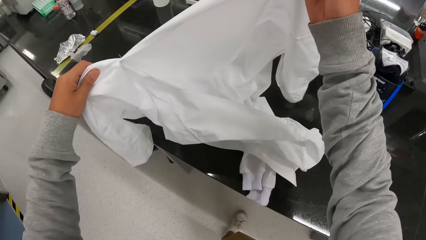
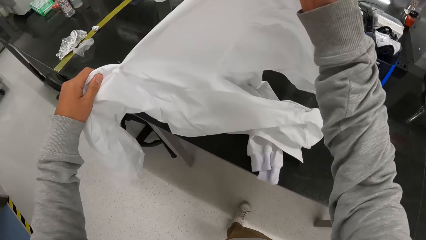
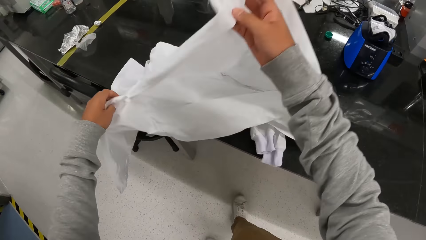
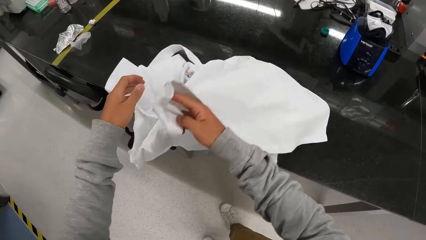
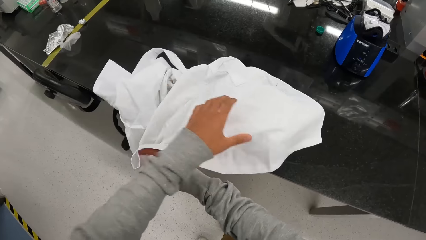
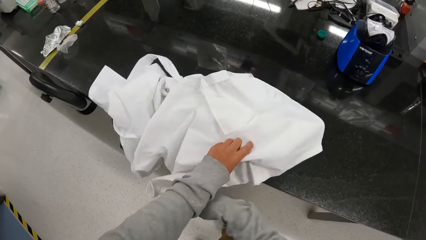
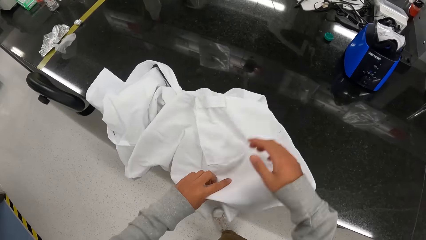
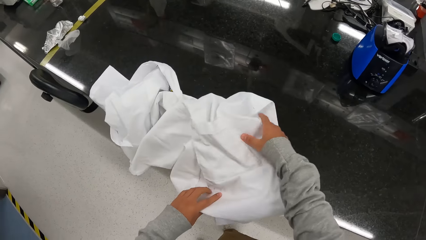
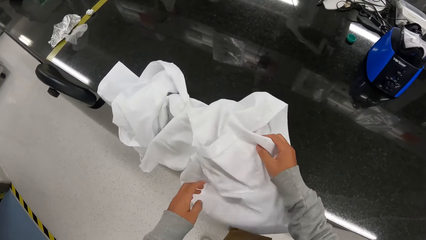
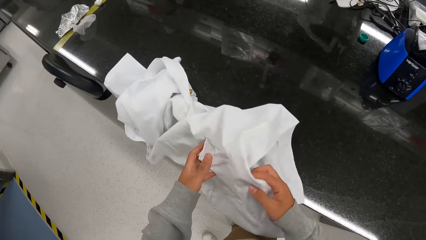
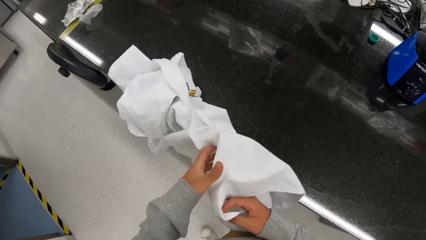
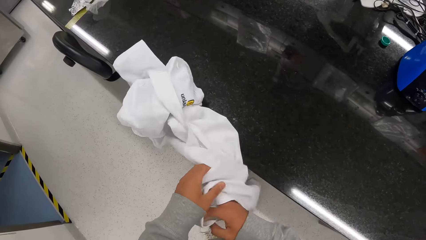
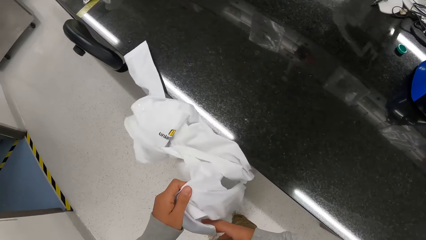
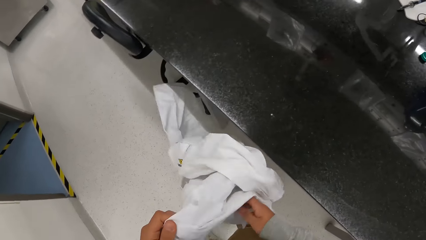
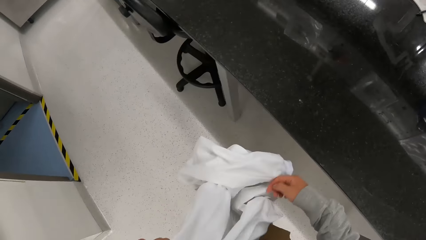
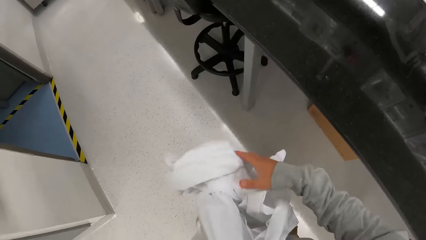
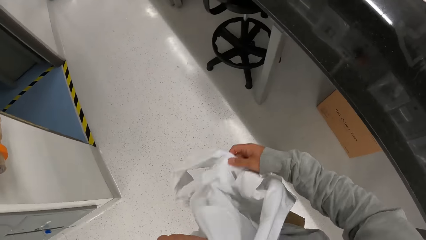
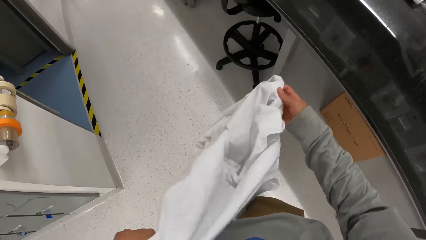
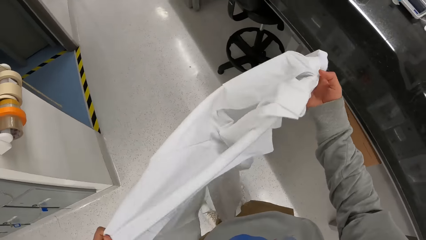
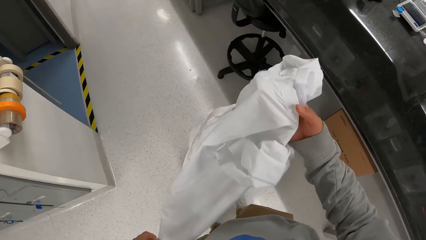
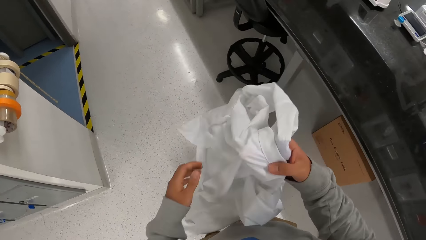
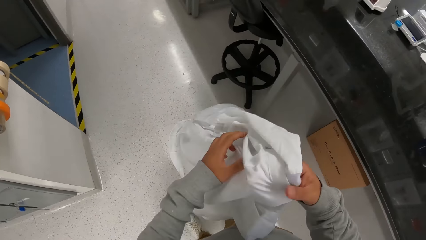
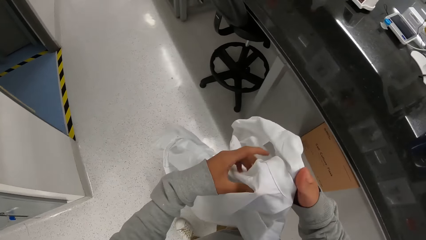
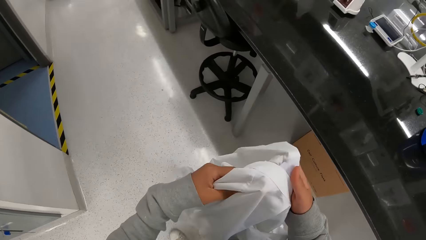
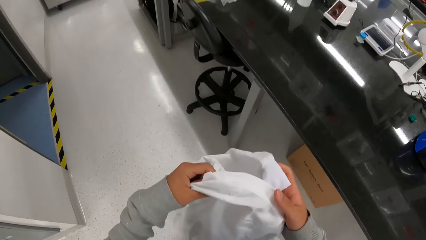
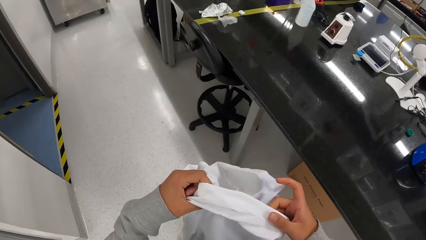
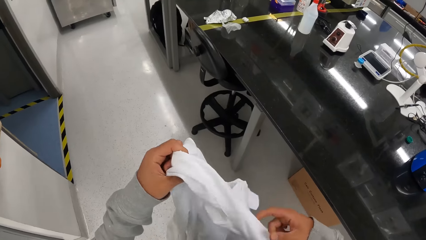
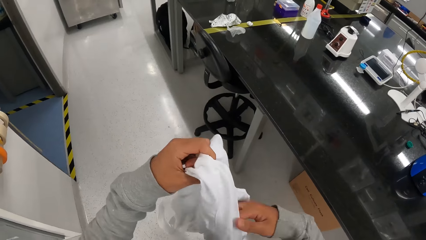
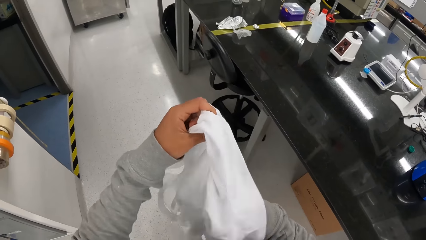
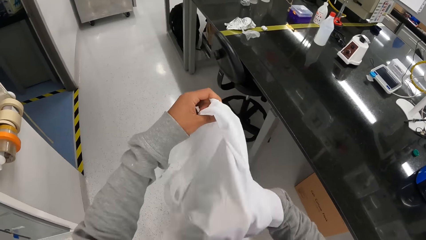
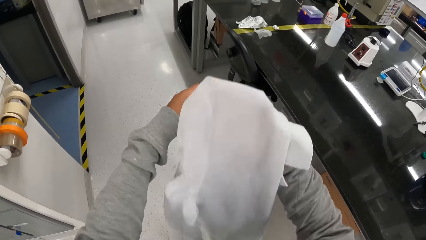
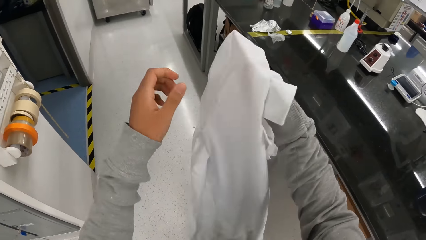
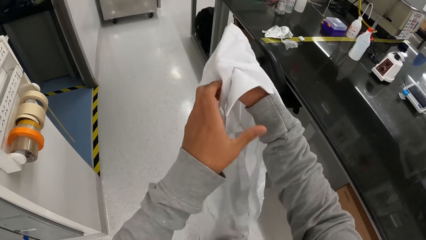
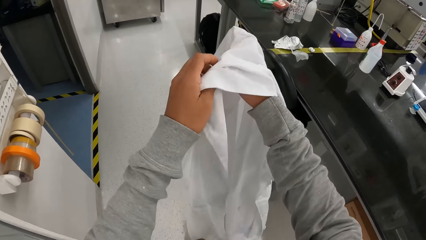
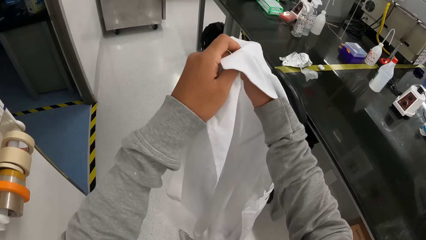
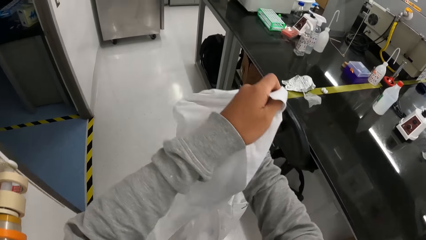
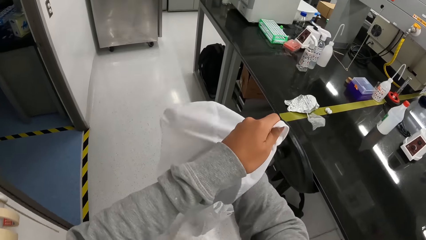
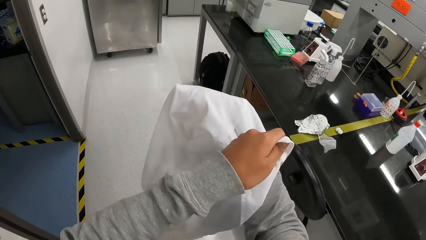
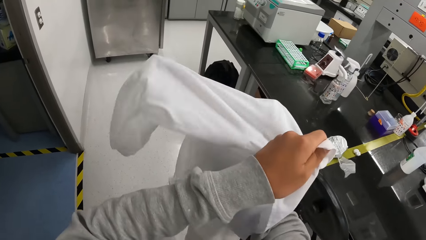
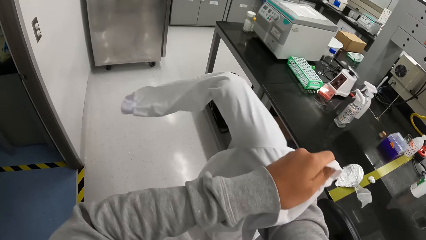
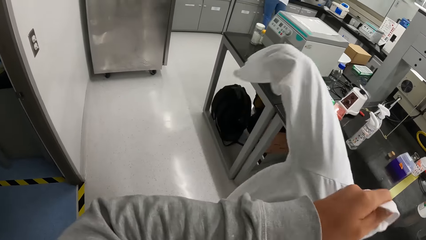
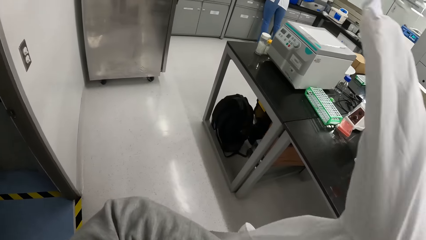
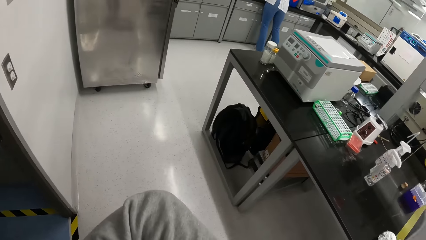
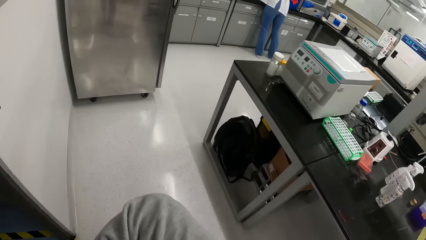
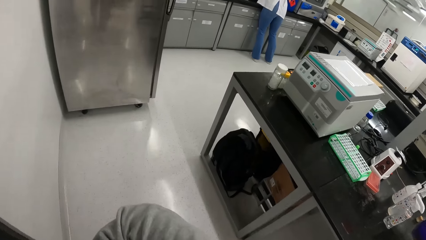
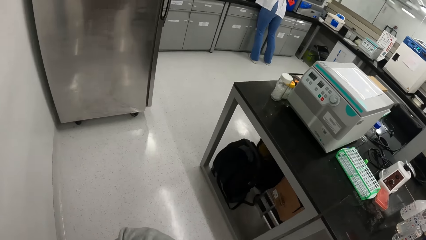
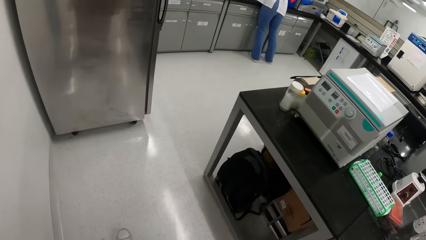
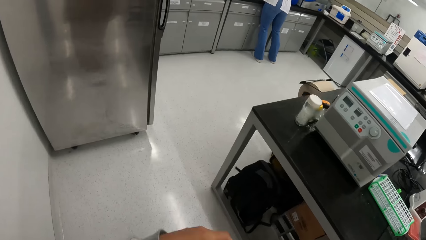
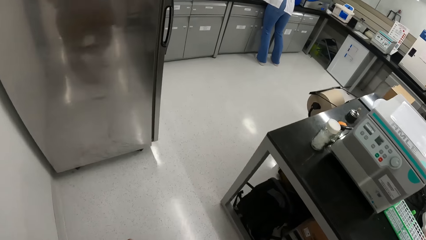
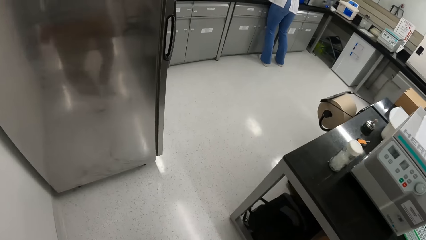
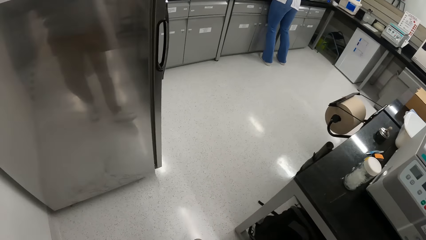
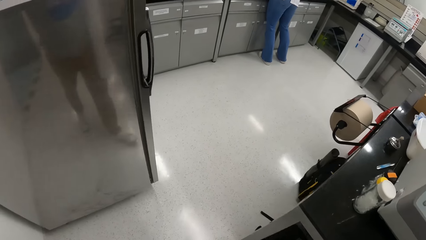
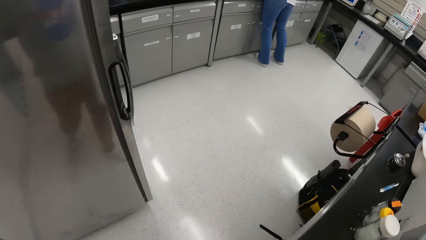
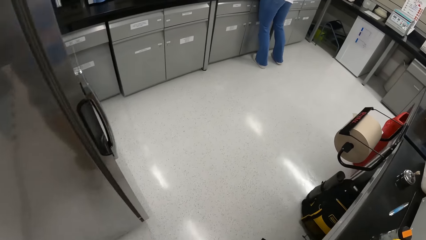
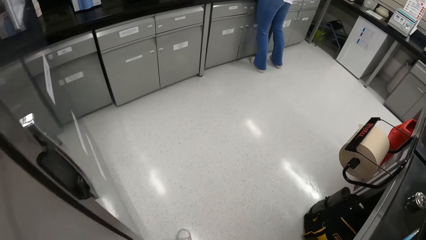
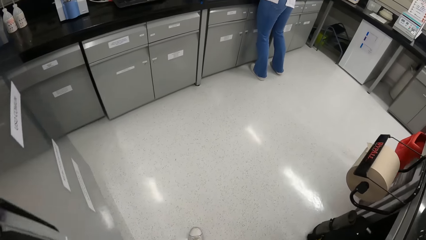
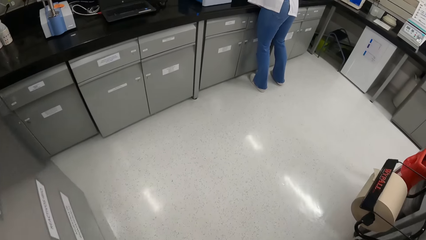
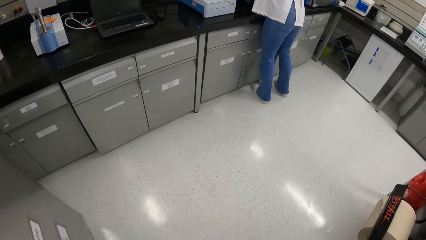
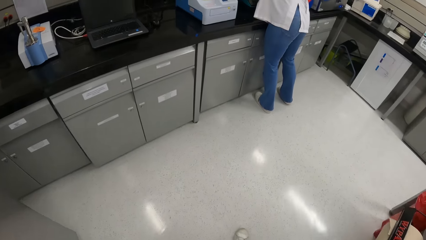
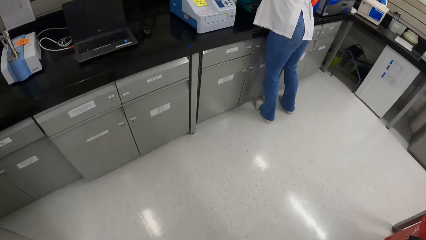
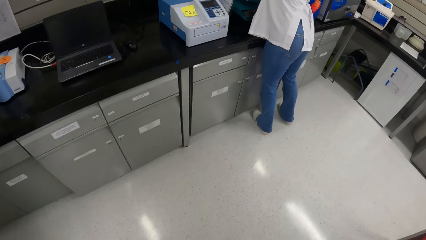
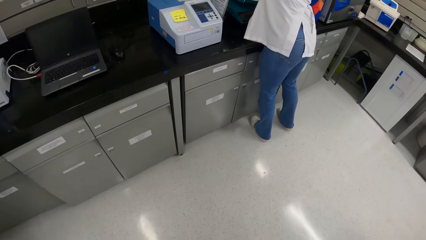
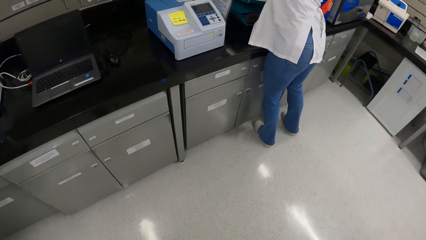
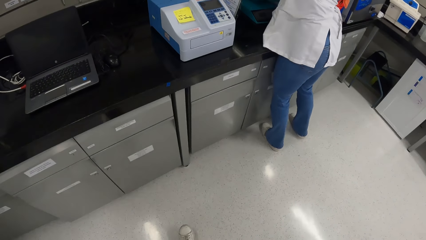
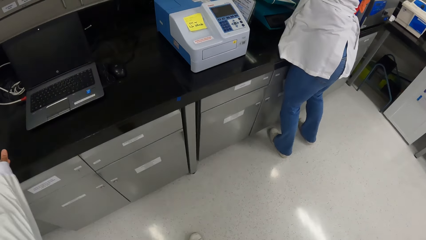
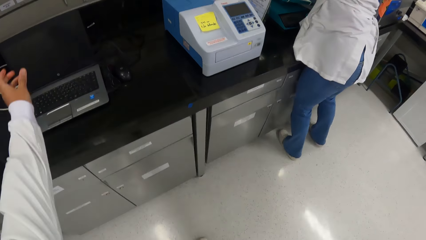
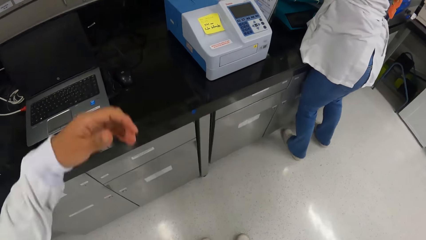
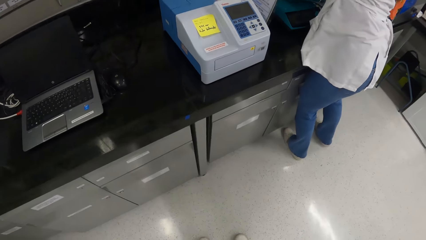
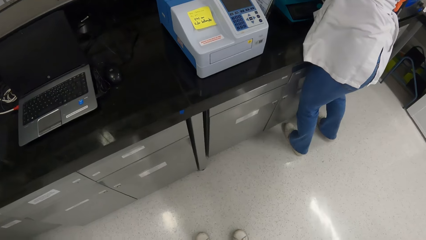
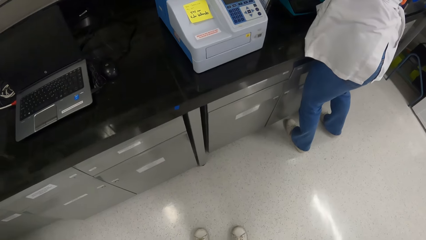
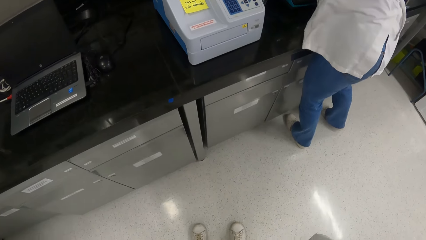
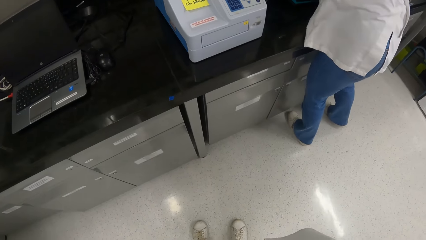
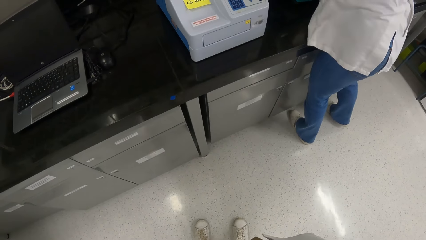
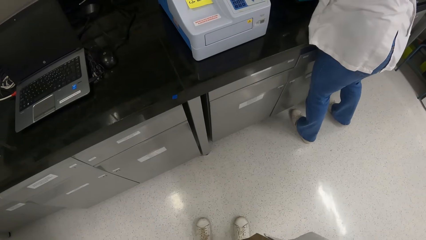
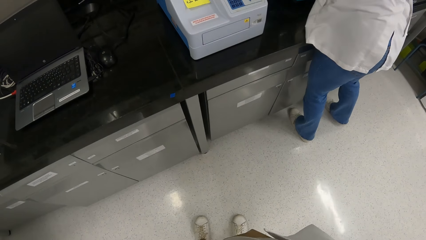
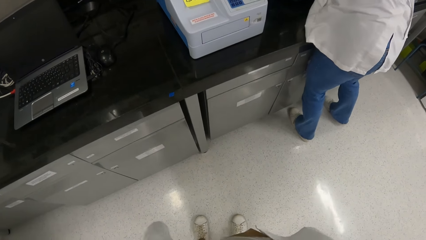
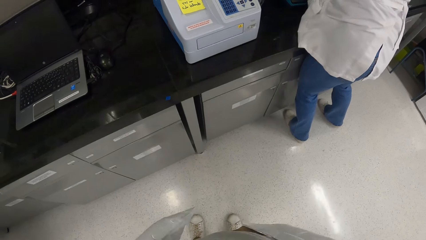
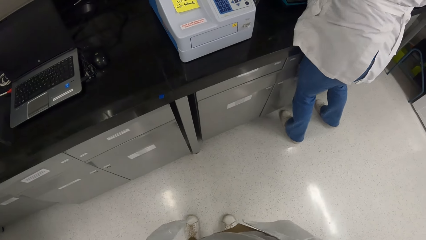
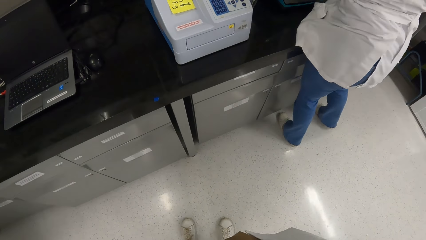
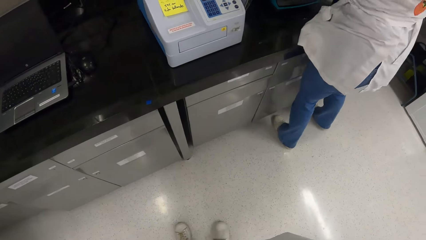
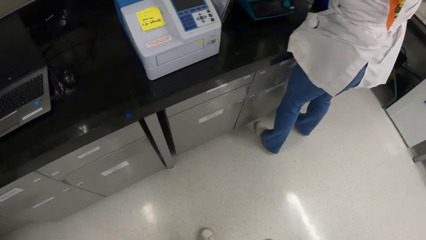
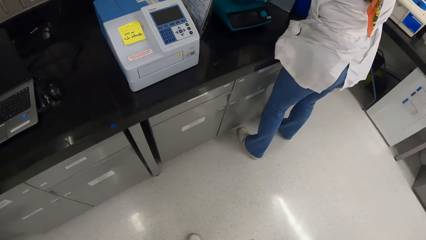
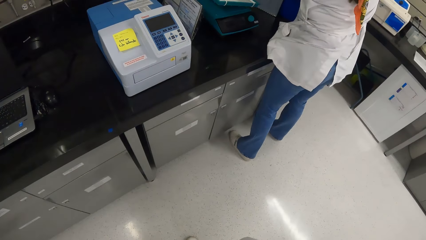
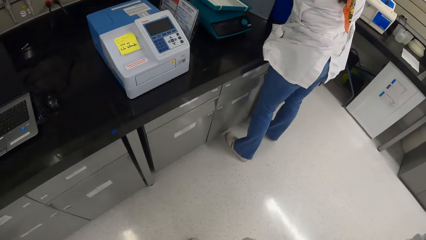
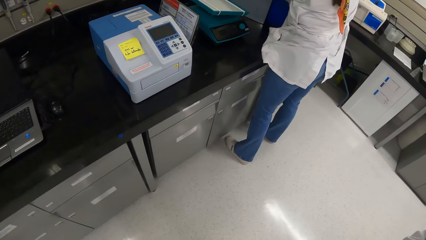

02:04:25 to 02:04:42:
The camera wearer holds the lab coat with both hands. They unfold the lab coat on the table with both hands. They put on the lab coat with both hands.
